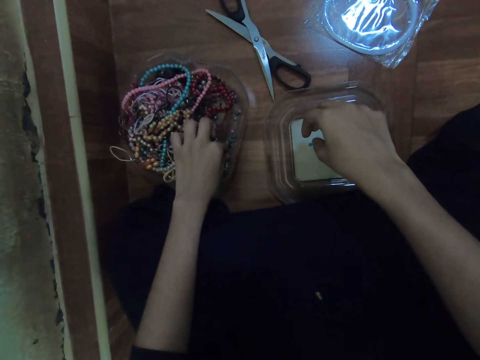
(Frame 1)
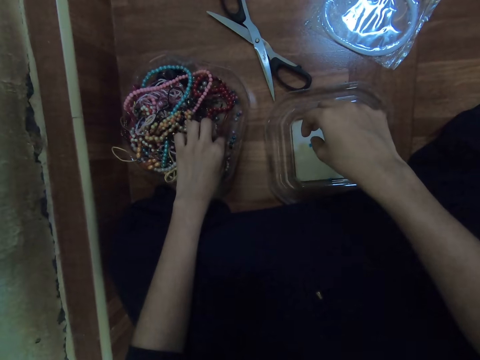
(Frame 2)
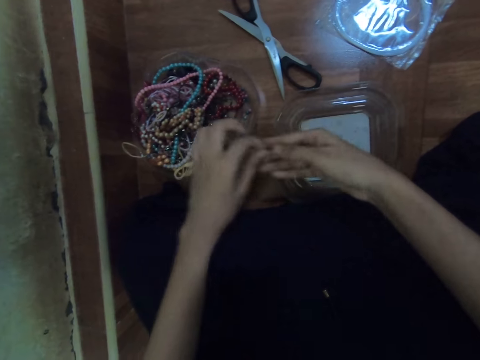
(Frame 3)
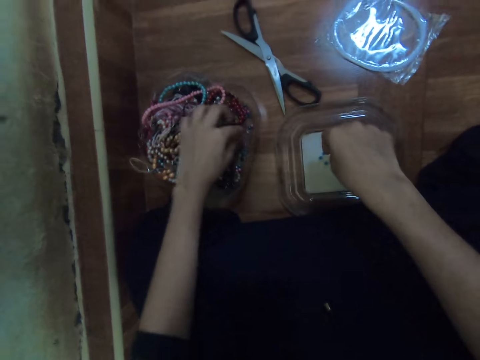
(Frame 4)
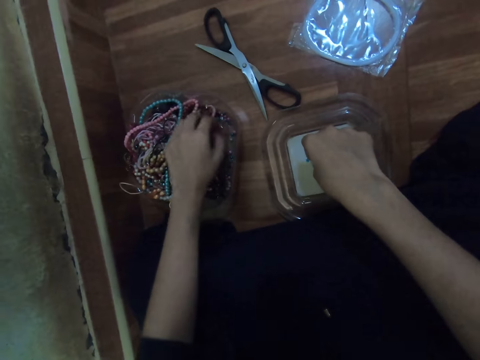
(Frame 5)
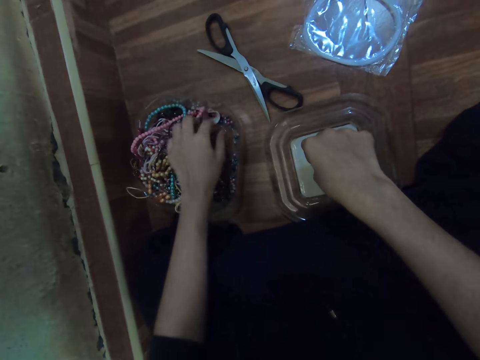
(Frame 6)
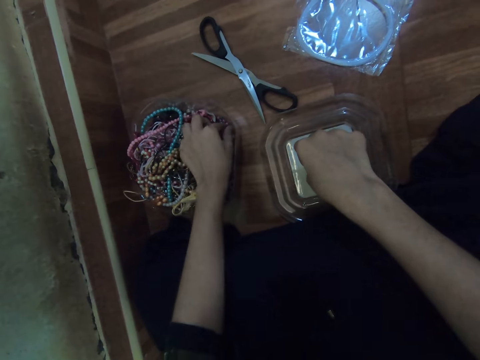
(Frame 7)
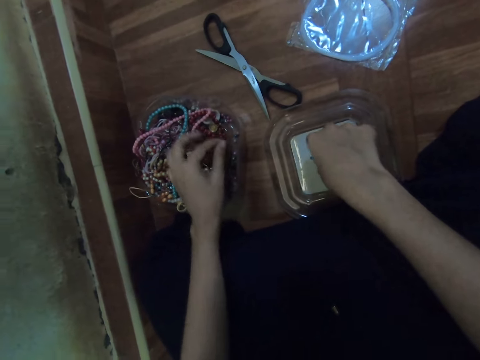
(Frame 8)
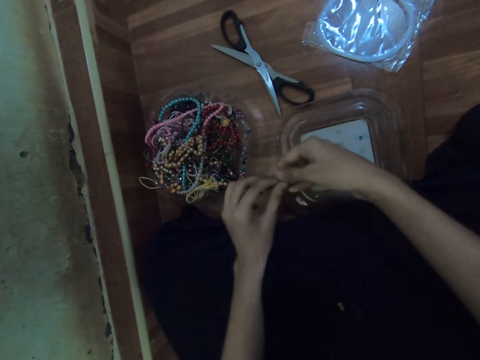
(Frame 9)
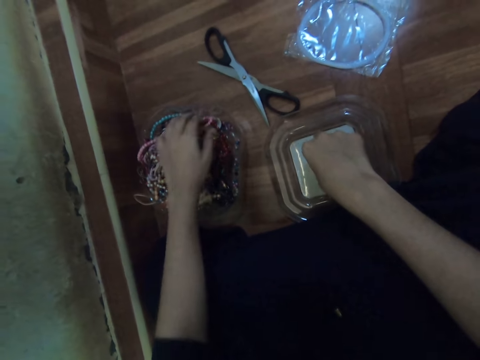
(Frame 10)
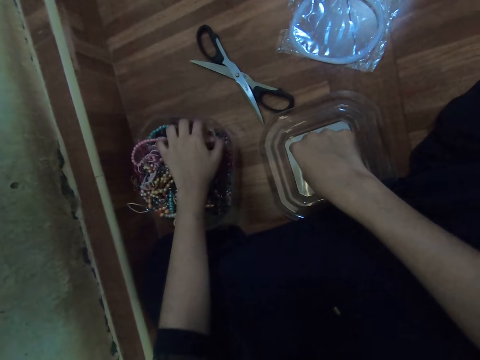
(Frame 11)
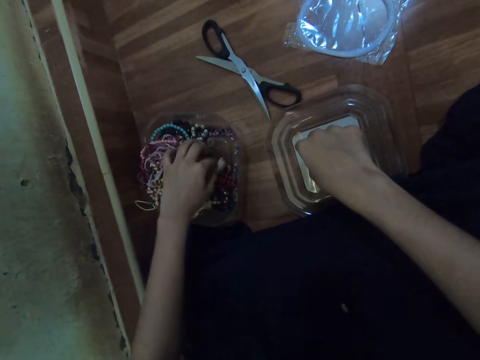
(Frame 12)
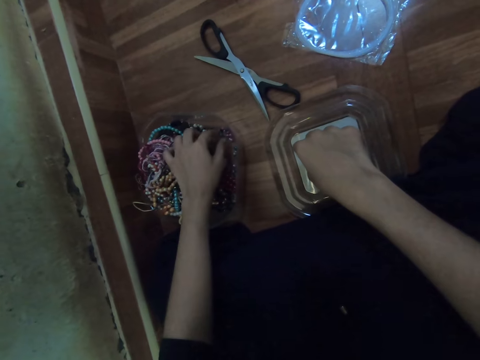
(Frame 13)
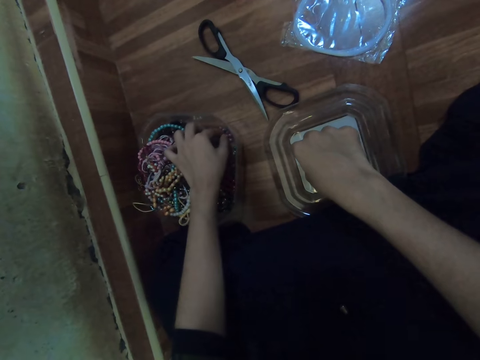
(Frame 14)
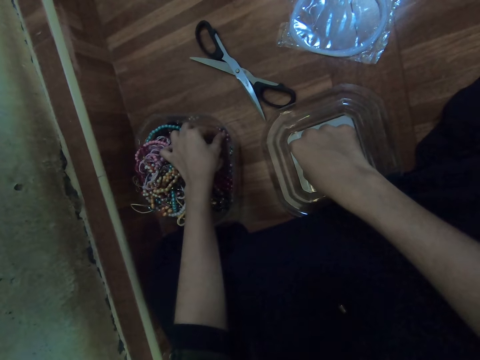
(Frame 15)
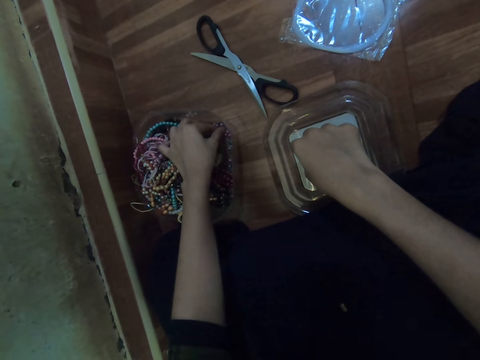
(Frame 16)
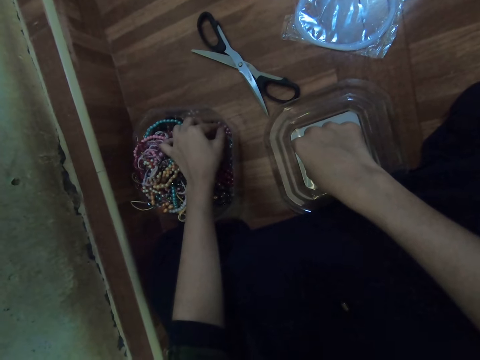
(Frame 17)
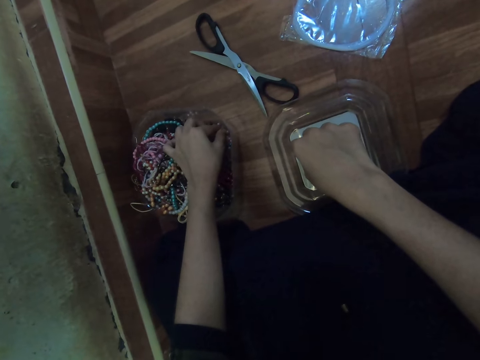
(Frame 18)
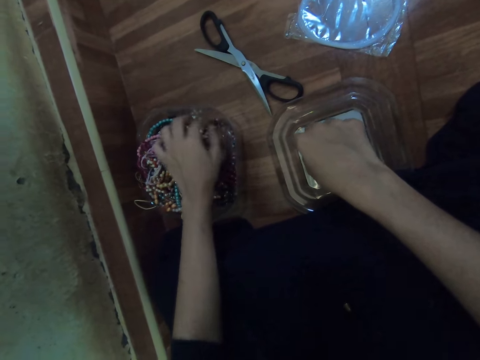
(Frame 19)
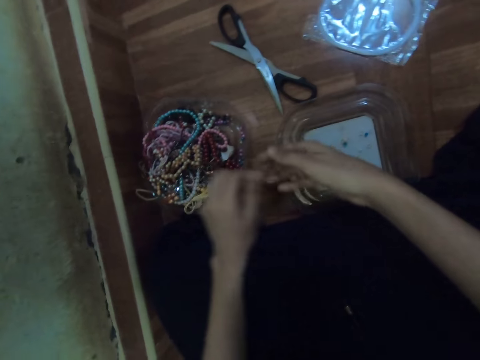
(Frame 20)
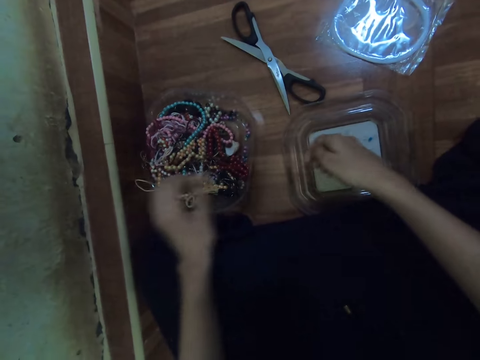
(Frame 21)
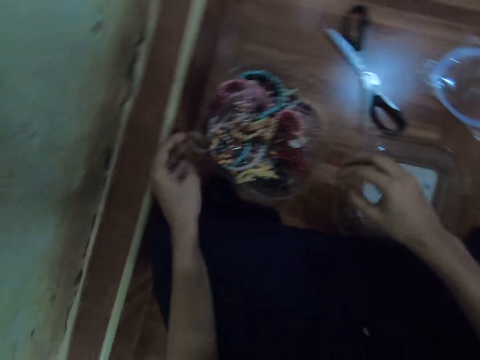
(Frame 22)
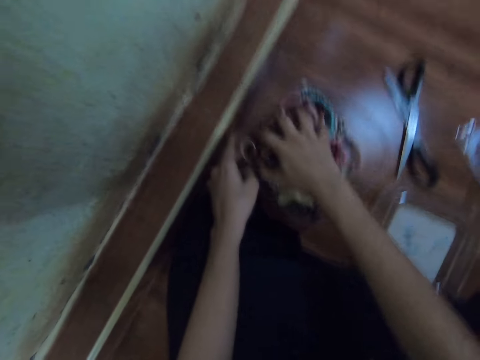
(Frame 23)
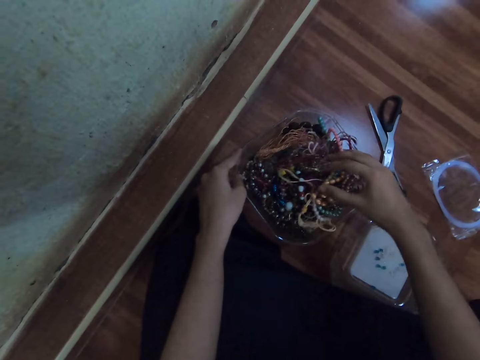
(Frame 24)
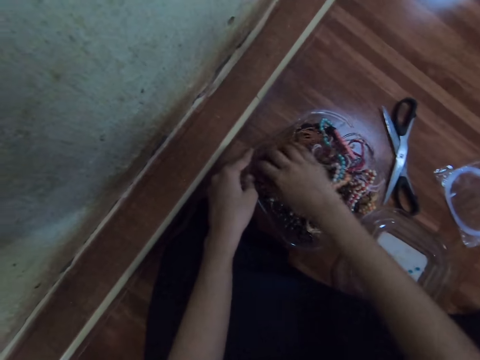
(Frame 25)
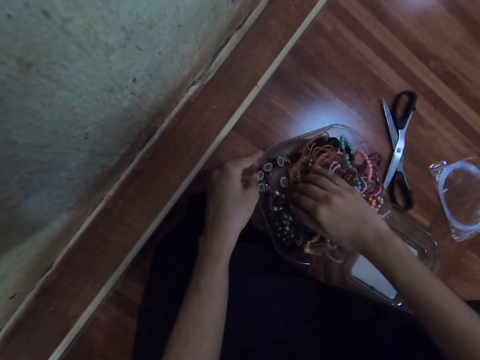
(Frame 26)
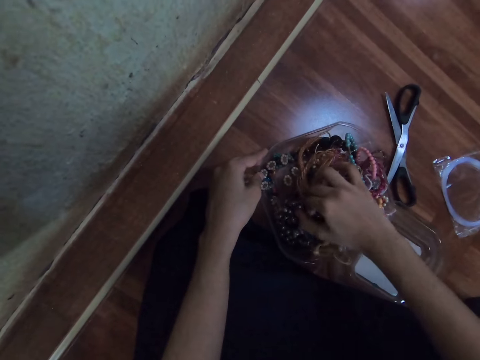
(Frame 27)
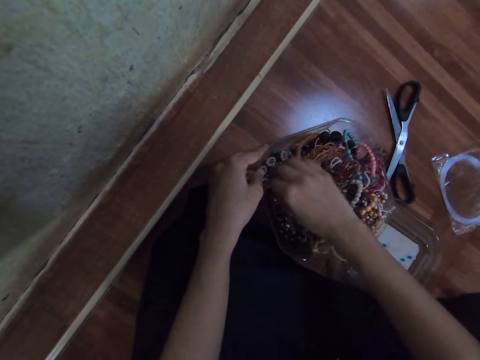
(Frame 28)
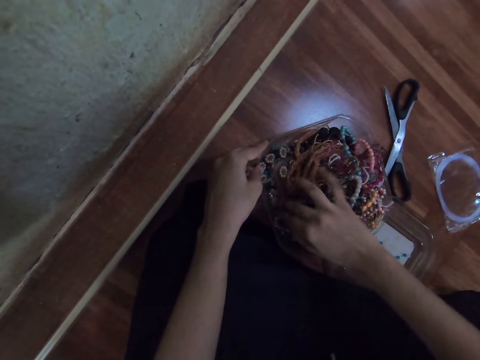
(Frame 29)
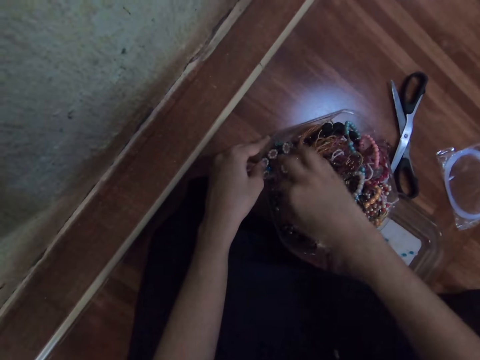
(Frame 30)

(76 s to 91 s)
The camera wearer picks some beads from the container with her left hand. She passes the beads from her left hand to her right hand. She picks some beads from the container with her left hand. She passes the beads from her left hand to her right hand. She picks some beads from the container with her left hand. She passes the beads from her left hand to her right hand. She drops the beads on the plastic lid with her right hand. She searches through the bead container with her right hand.

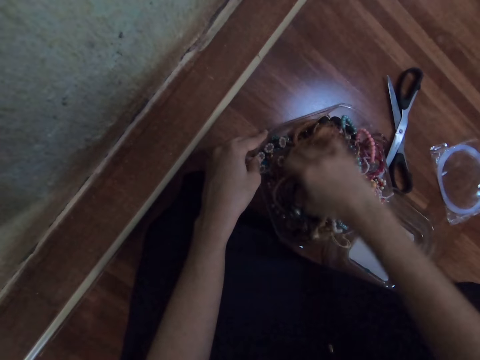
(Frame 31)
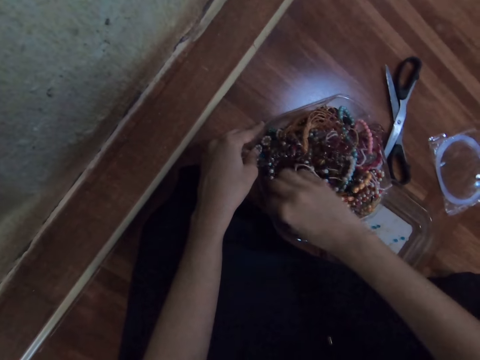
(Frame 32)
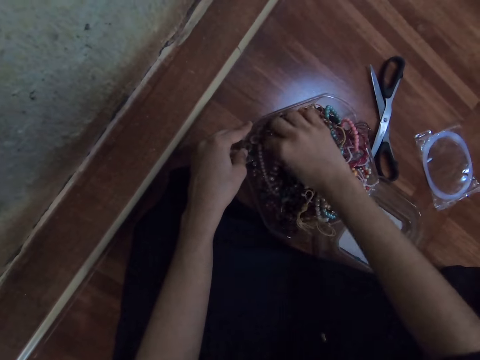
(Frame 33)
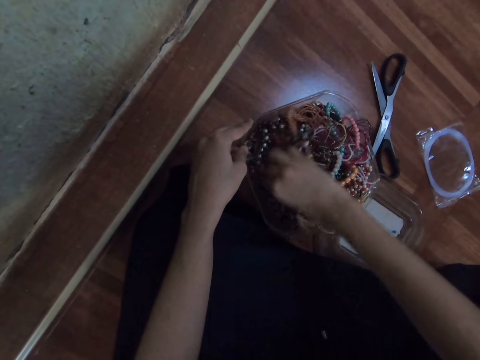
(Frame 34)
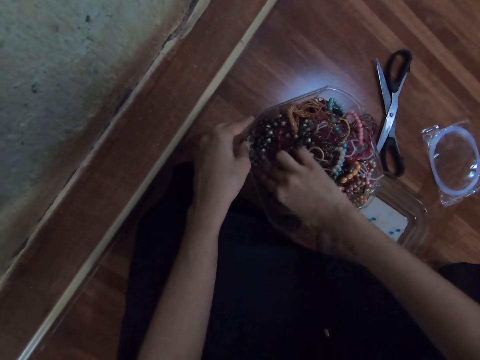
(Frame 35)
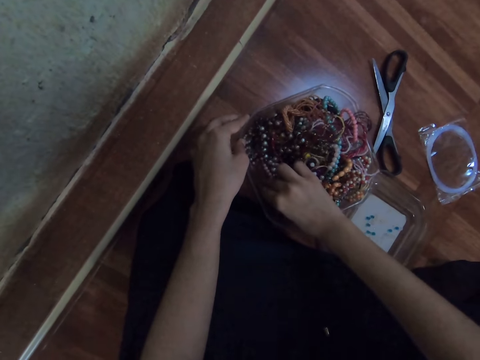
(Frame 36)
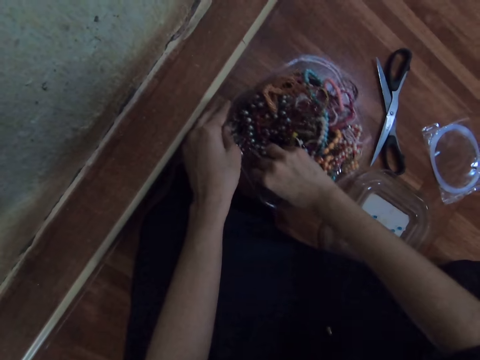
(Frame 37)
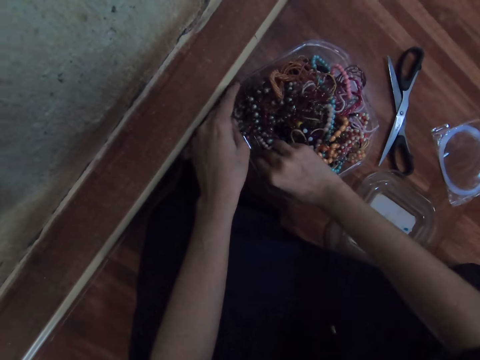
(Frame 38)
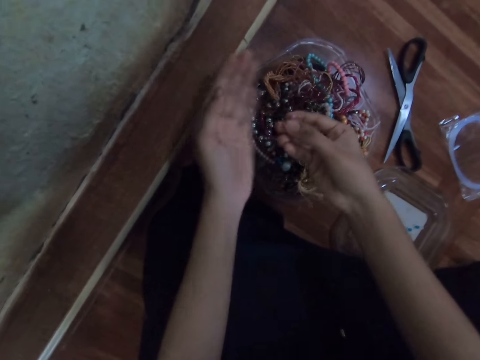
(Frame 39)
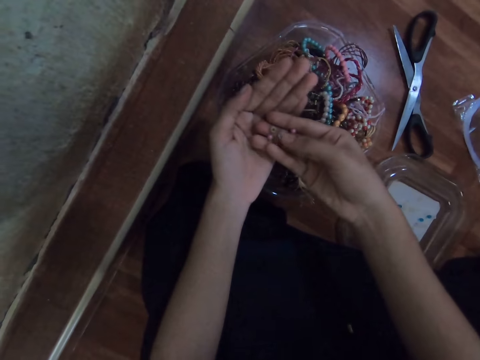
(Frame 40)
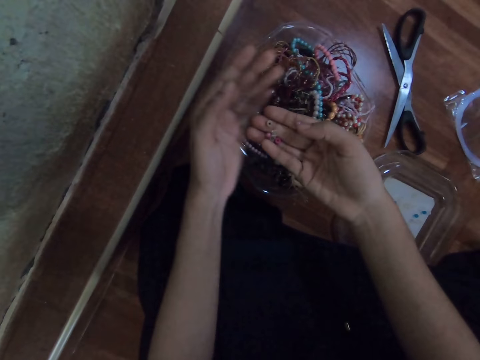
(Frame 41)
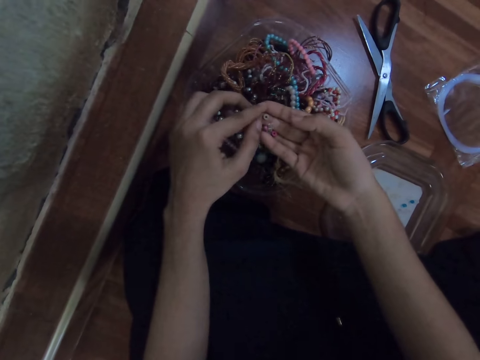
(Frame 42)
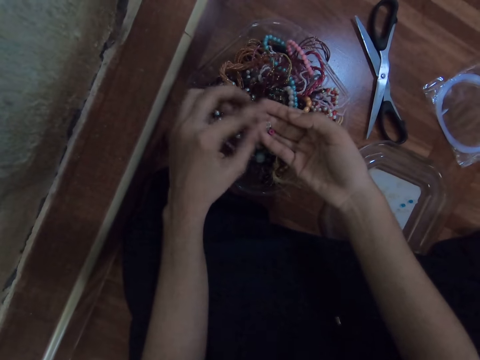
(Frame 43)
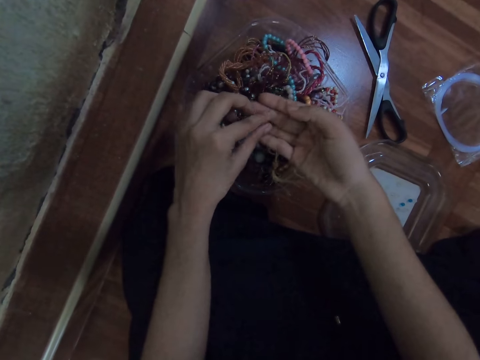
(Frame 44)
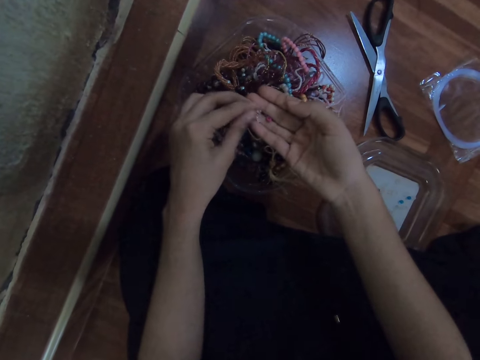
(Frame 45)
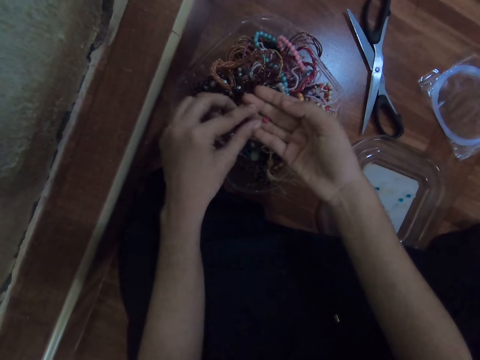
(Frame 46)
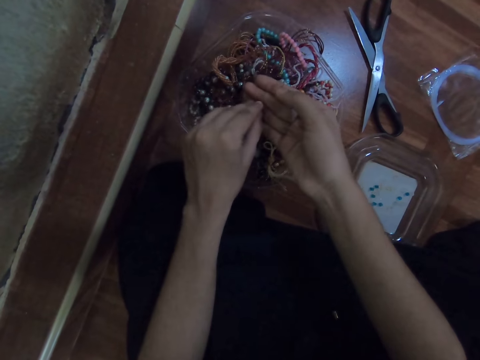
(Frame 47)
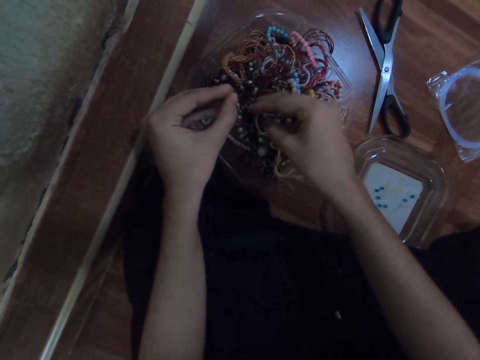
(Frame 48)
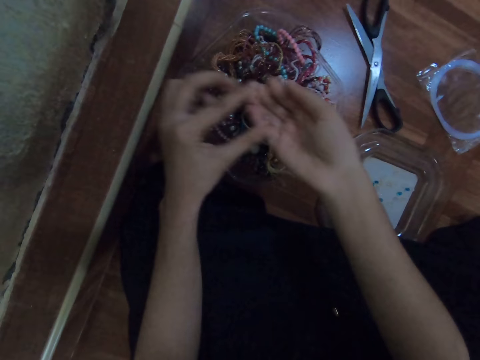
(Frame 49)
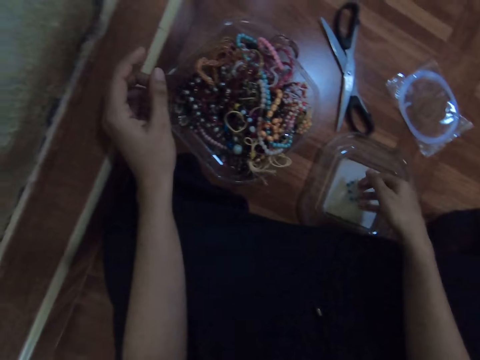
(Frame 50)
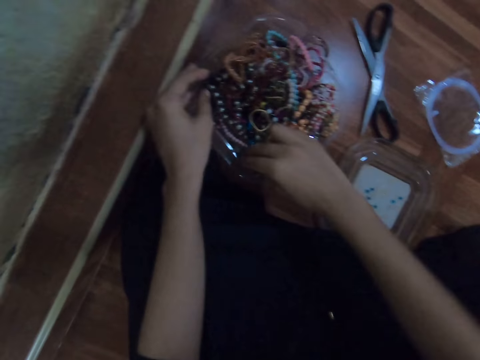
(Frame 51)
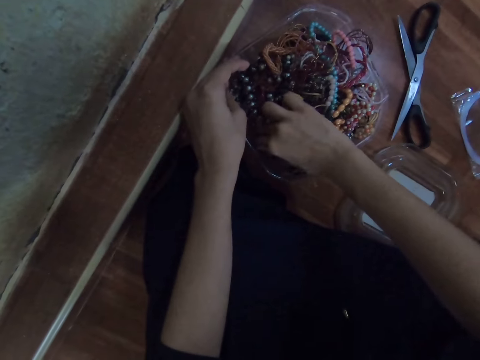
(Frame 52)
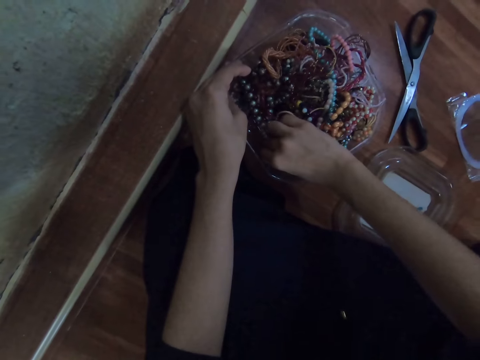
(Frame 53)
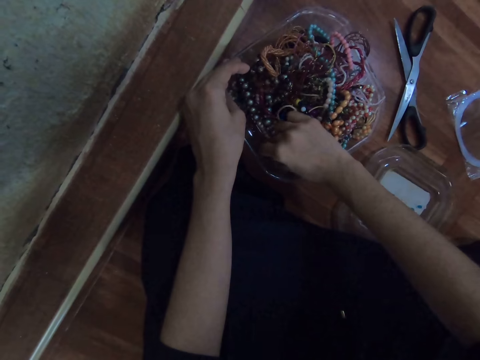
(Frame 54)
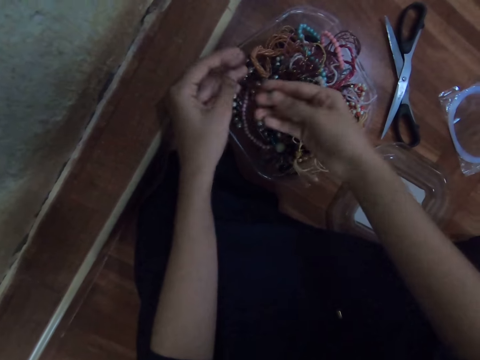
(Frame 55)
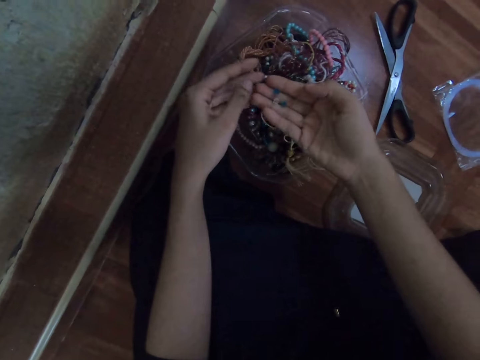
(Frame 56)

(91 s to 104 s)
The camera wearer picks some beads from the container with her right hand. She passes the beads from her right hand to her left hand. She drops the beads in the container with her right hand. She passes the beads from her left hand to her right hand. She drops the beads on the plastic lid with her right hand. She picks some beads from the container with her right hand.
